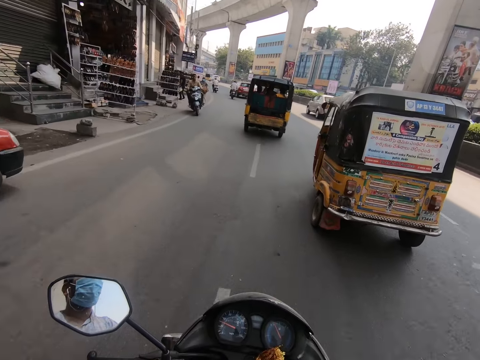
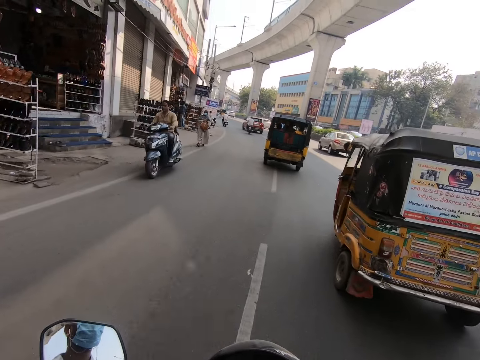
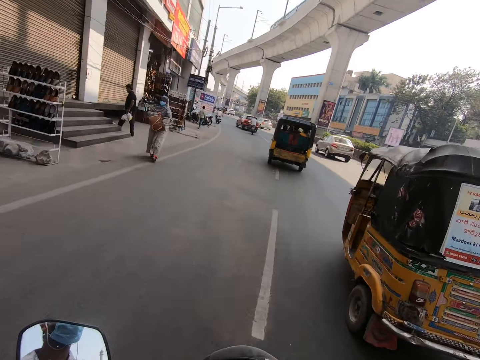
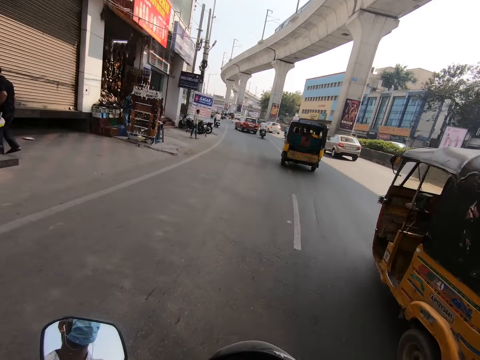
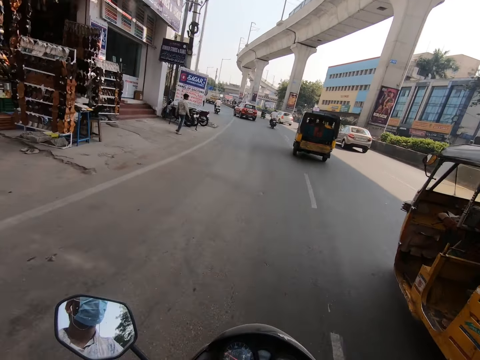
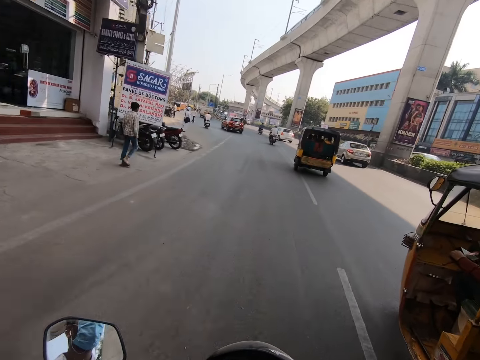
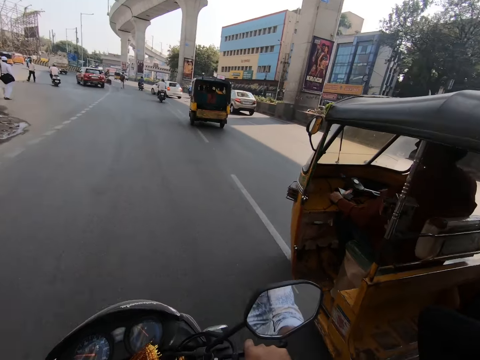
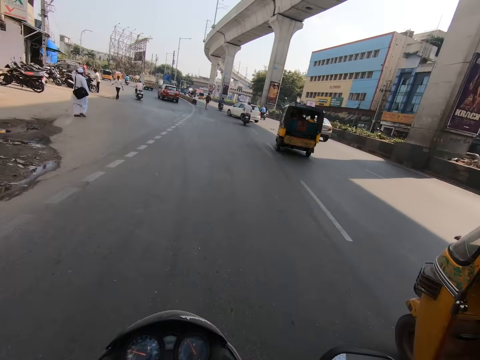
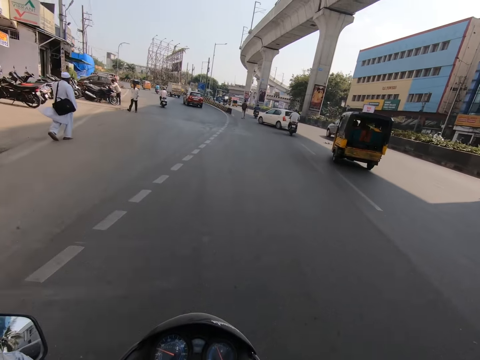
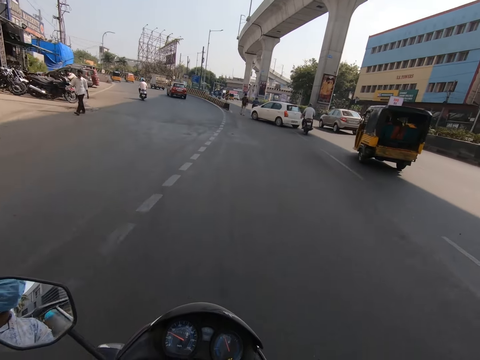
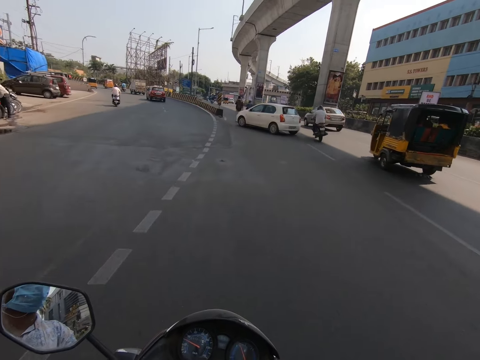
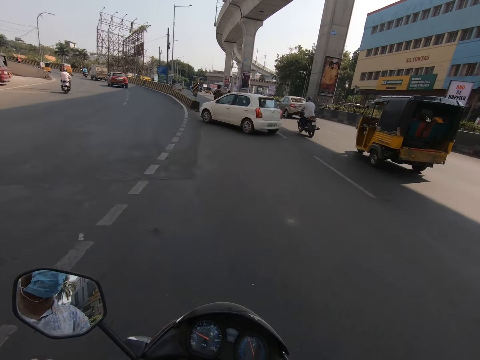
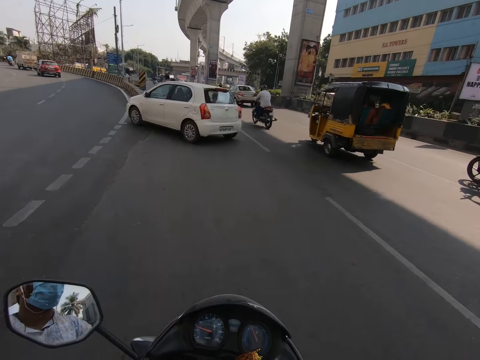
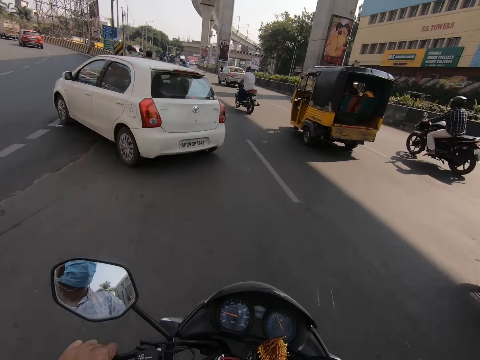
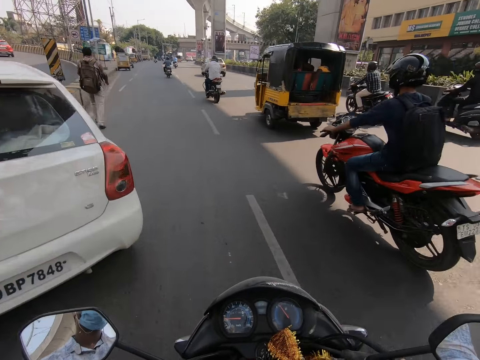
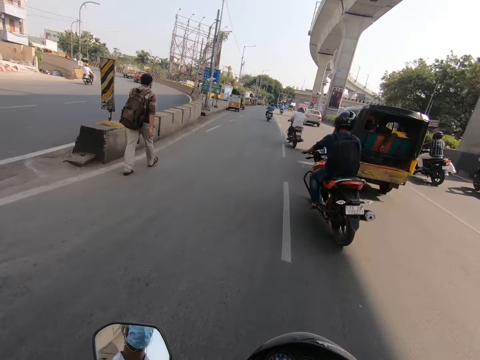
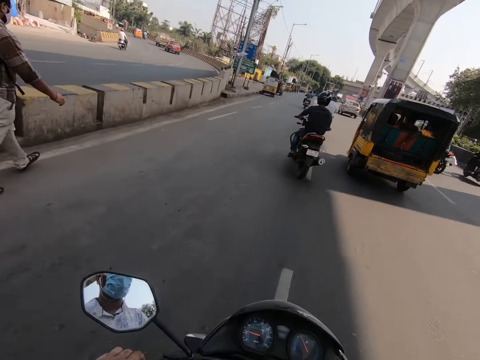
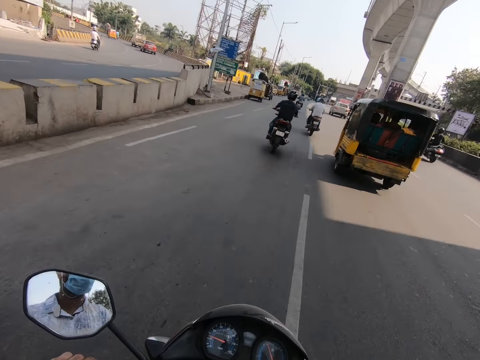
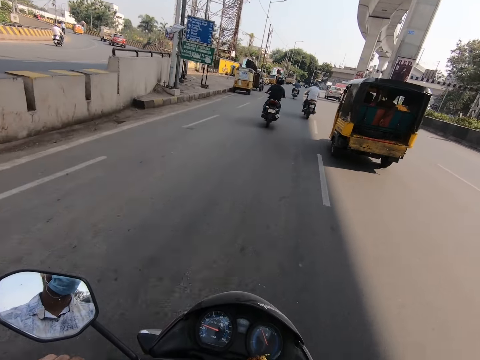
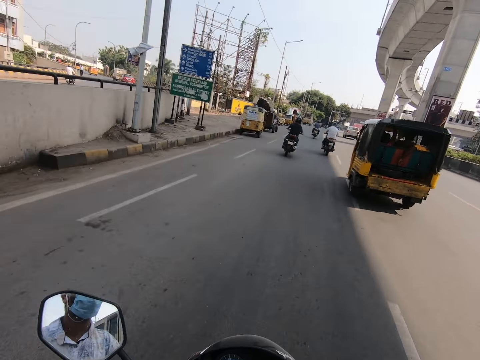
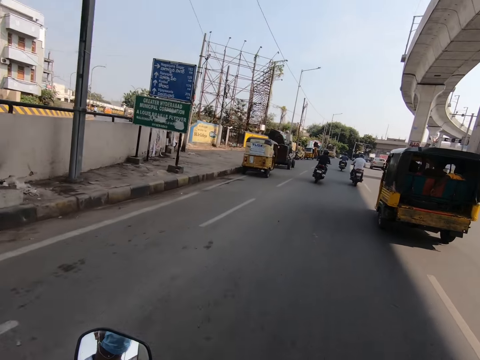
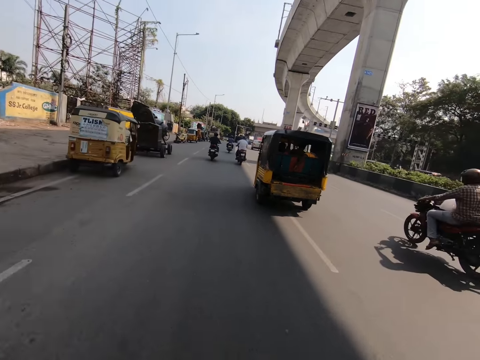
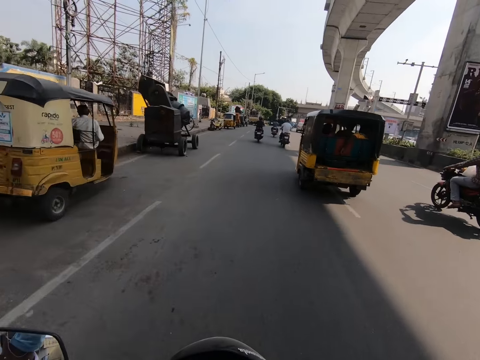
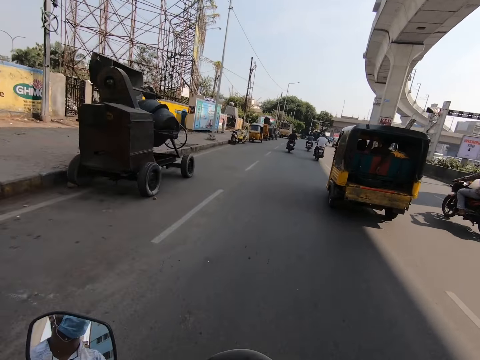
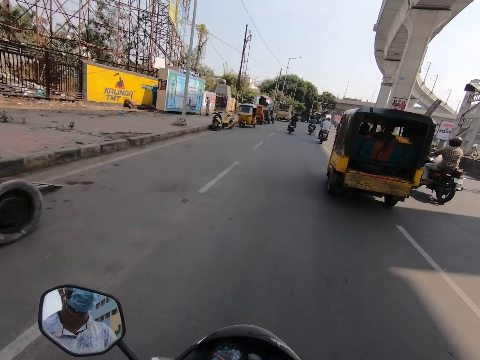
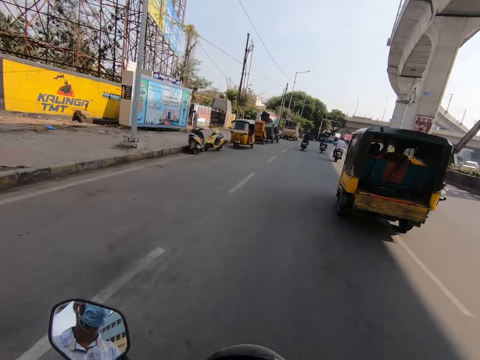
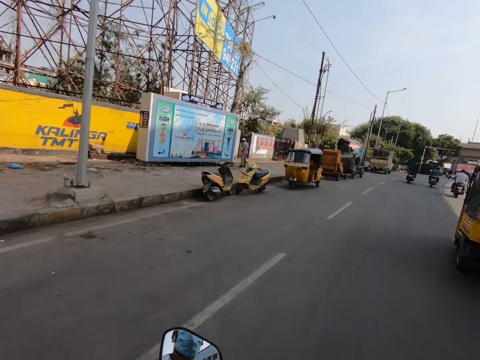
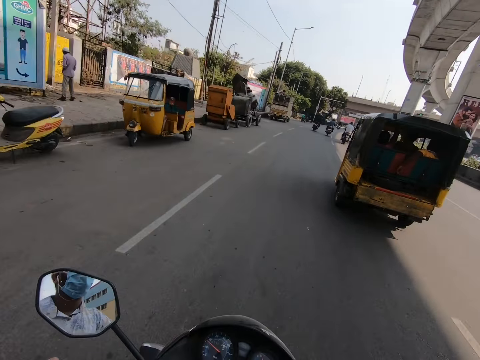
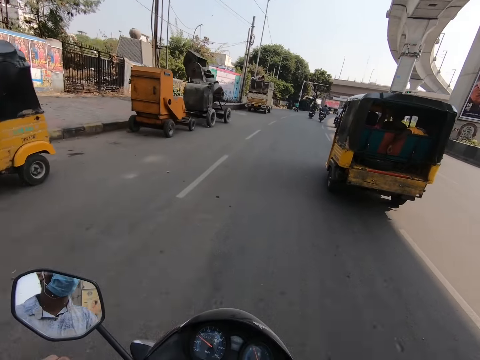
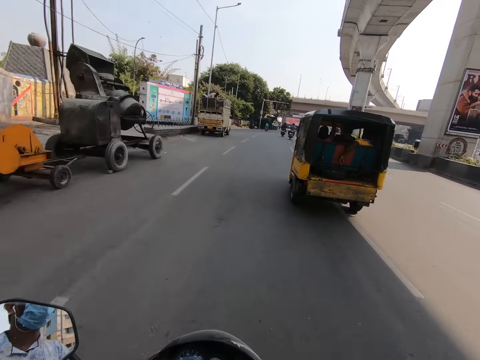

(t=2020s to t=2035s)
The camera wearer rides past a yellow tricycle. They ride past a white car. A red motorcycle rides past the camera wearer.

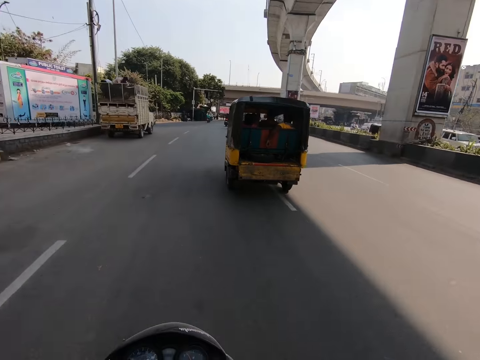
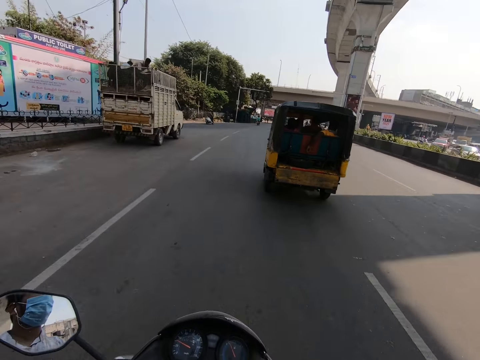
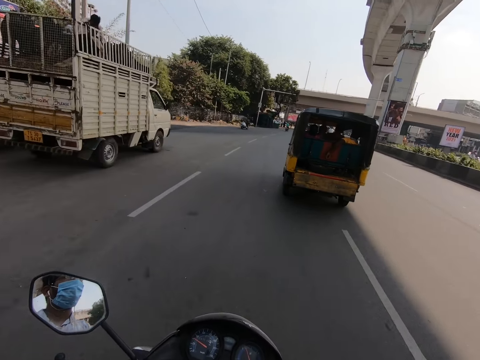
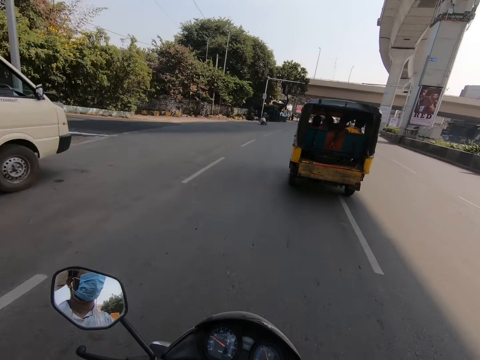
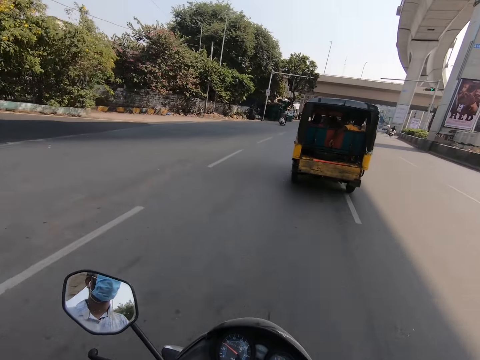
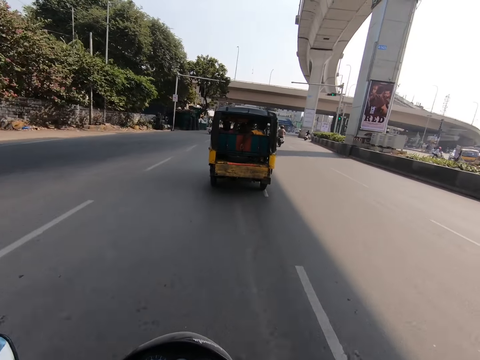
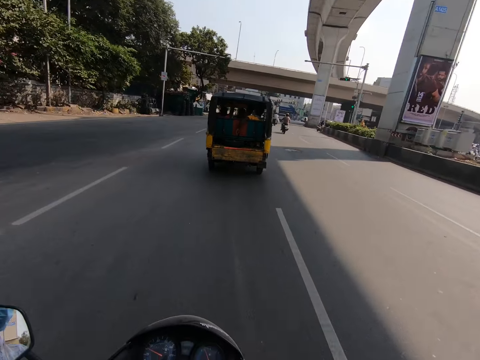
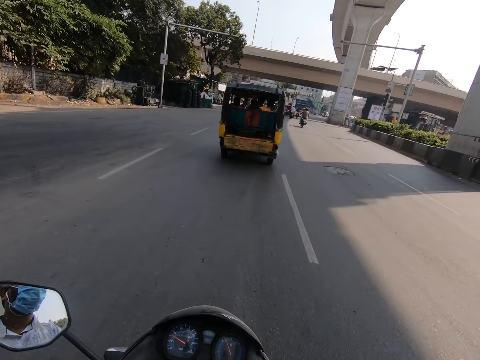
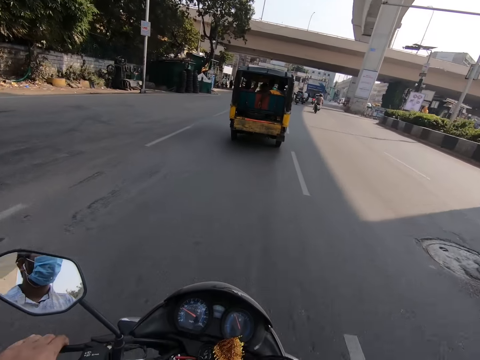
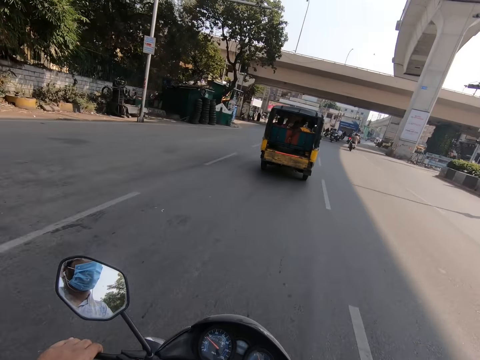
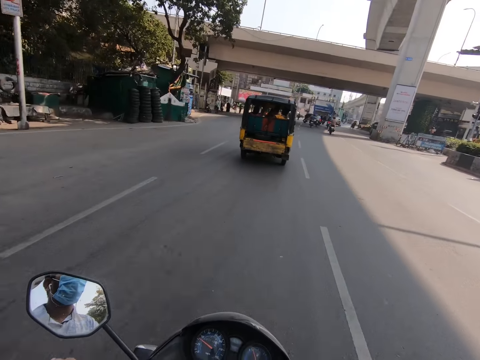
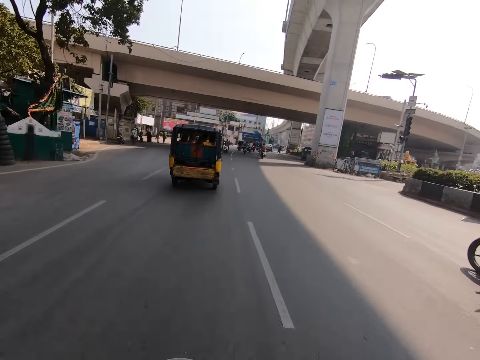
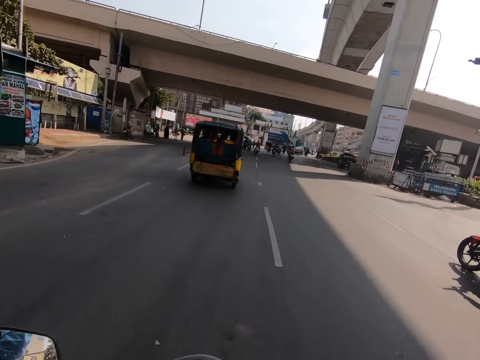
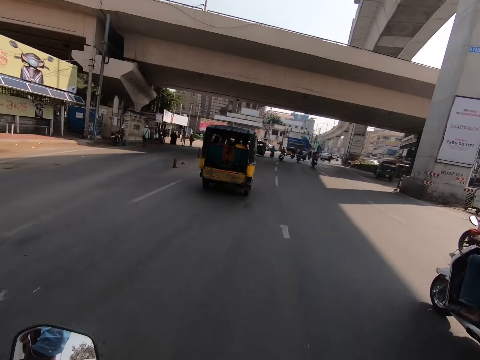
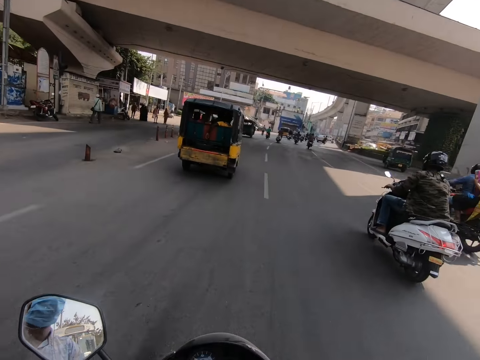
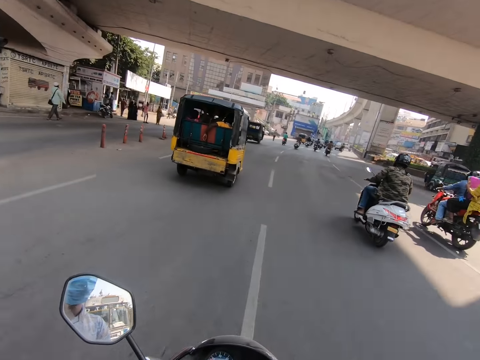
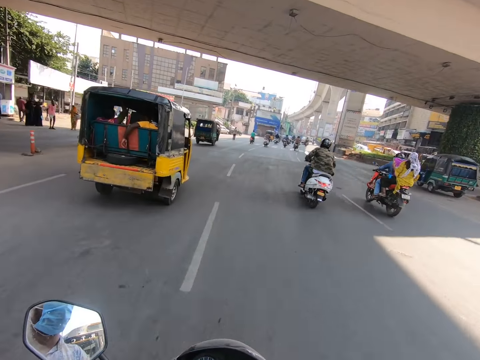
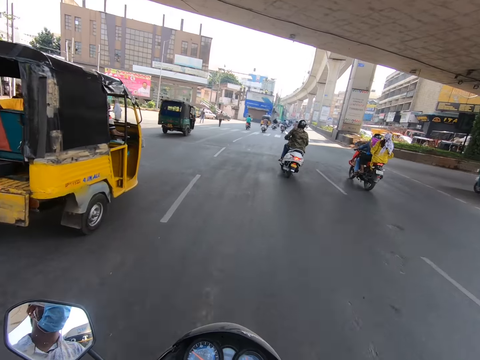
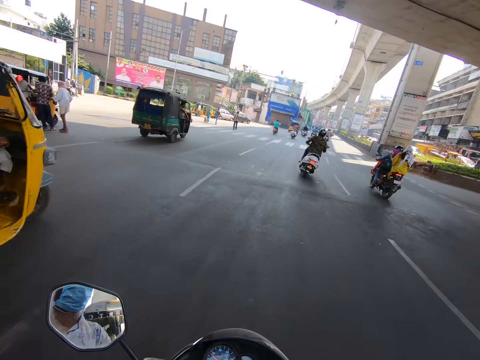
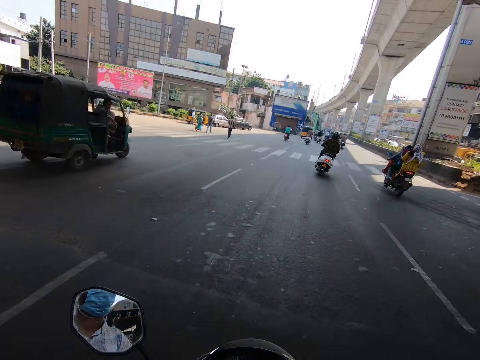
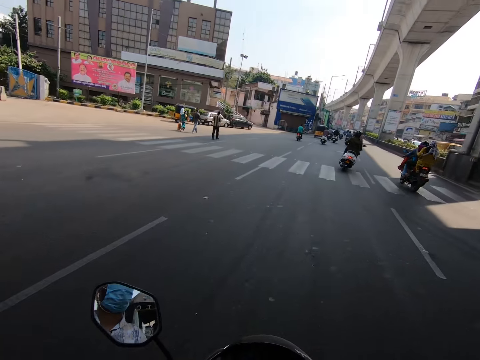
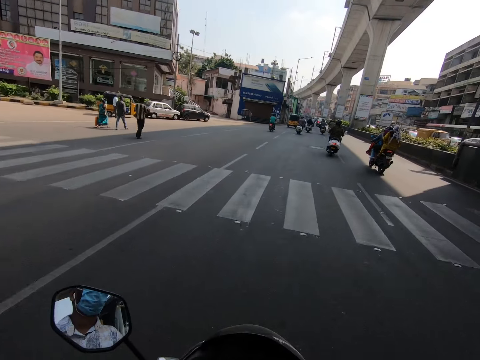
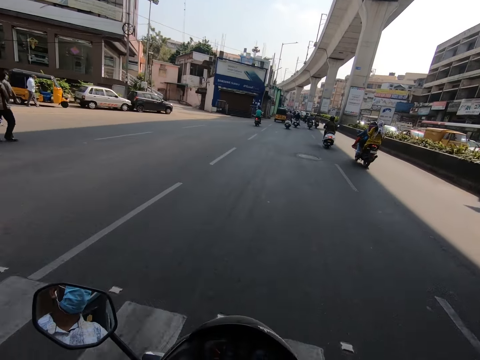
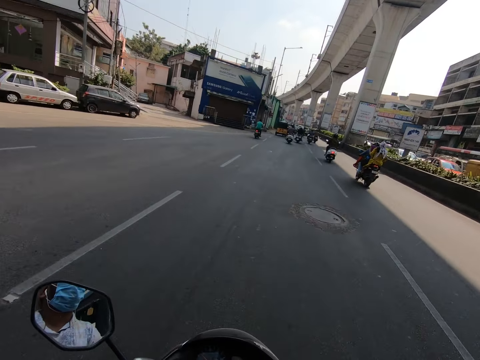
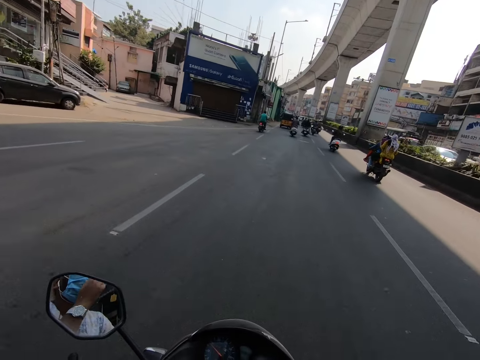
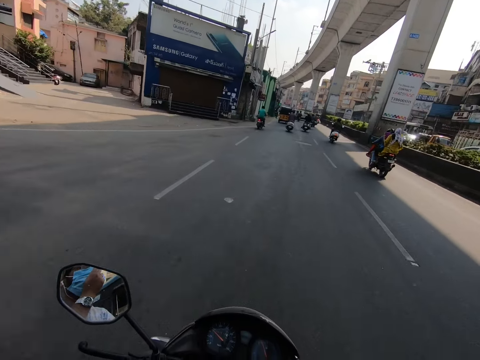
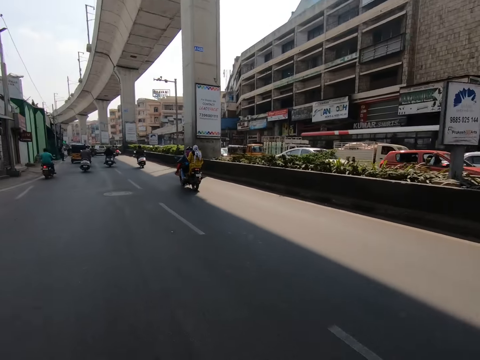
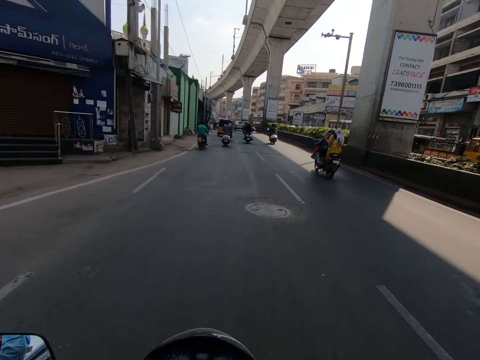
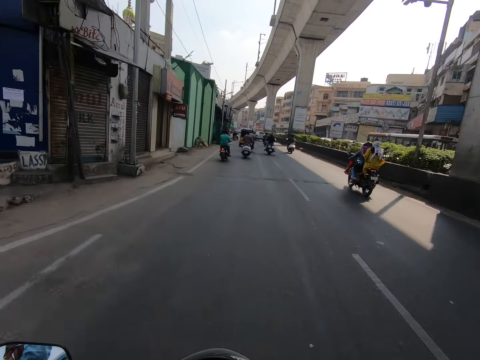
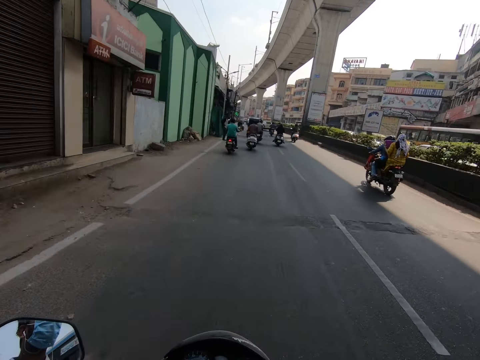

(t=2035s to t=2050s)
A white motorcycle rides past the camera wearer. The camera wearer rides past a yellow tricycle. He rides past a green tricycle. He rides the motorcycle with his right hand and adjusts the facemask on his face with his left hand.
